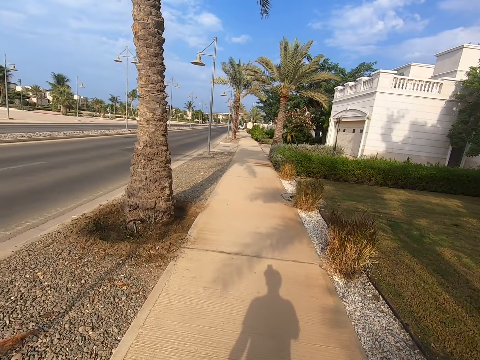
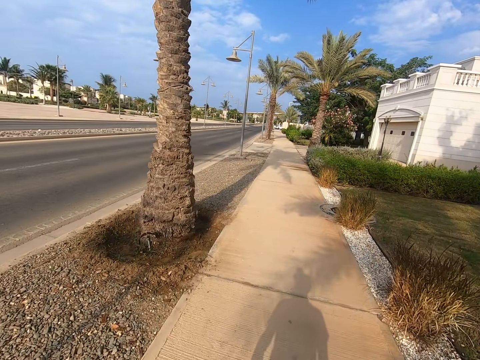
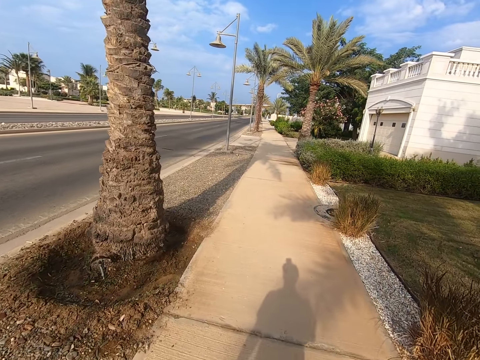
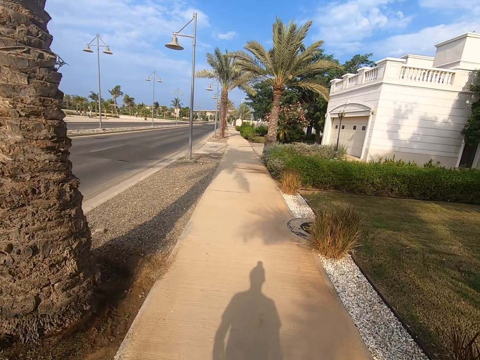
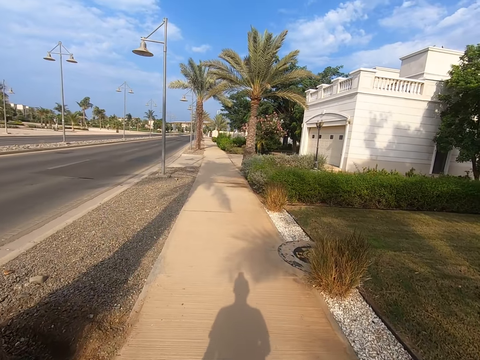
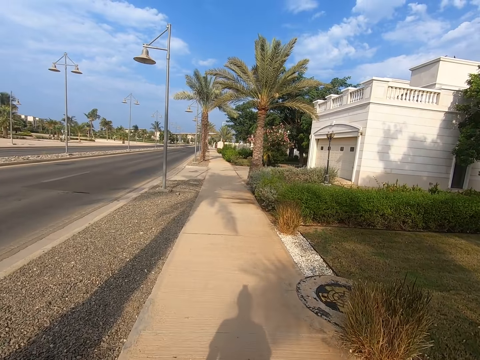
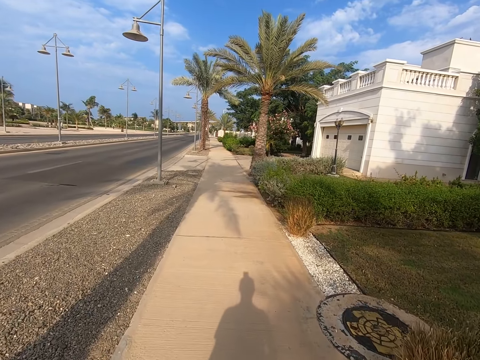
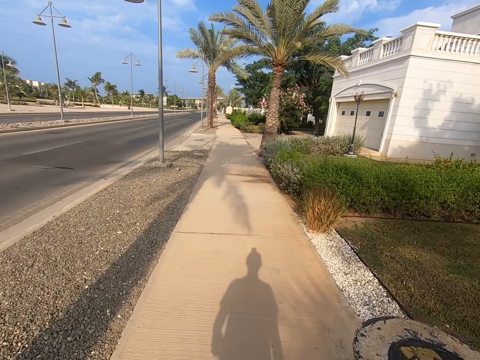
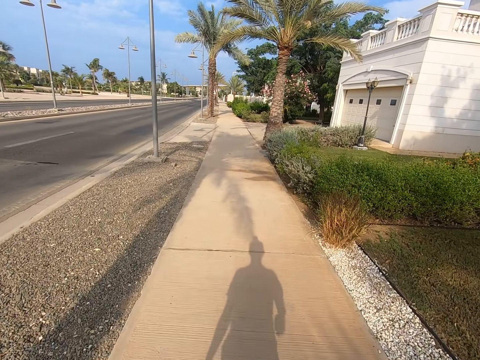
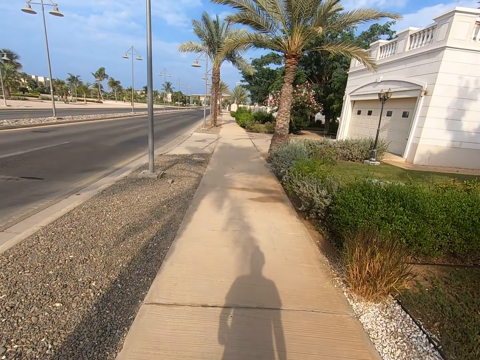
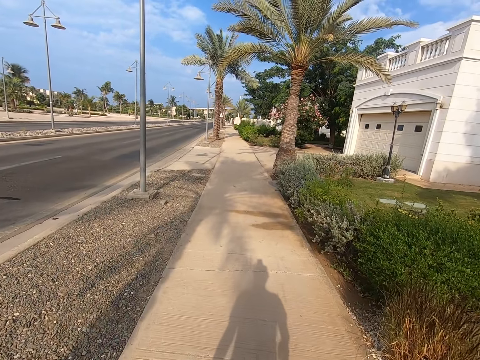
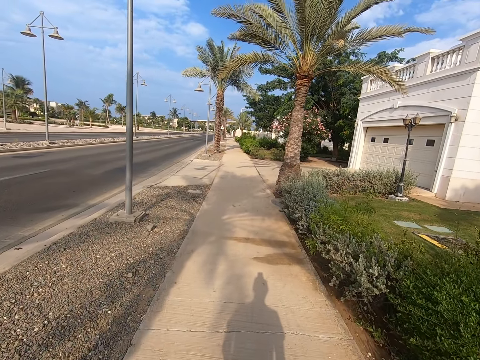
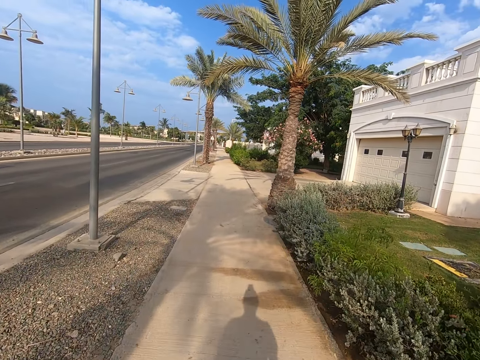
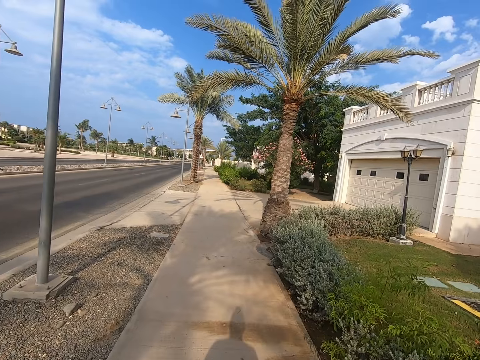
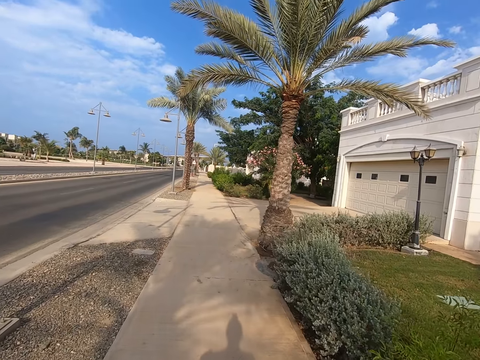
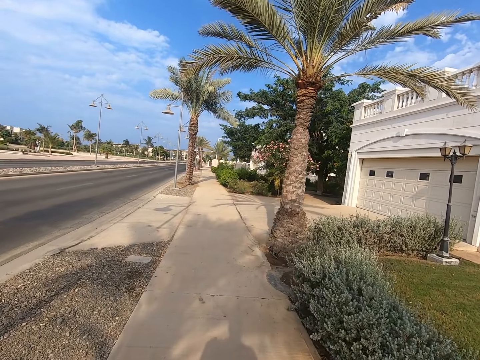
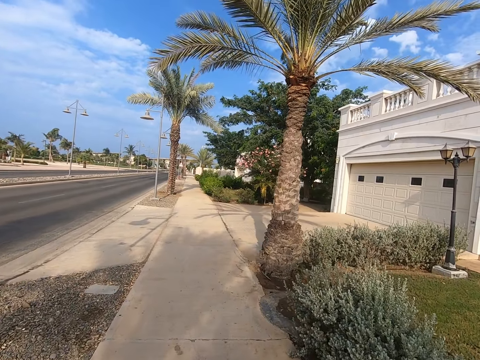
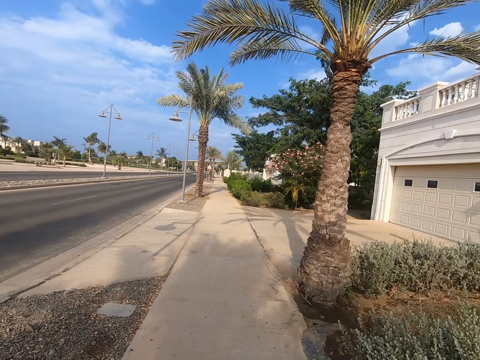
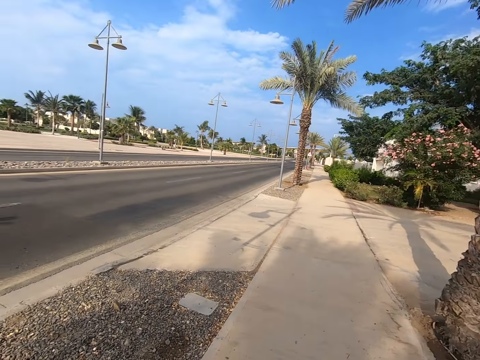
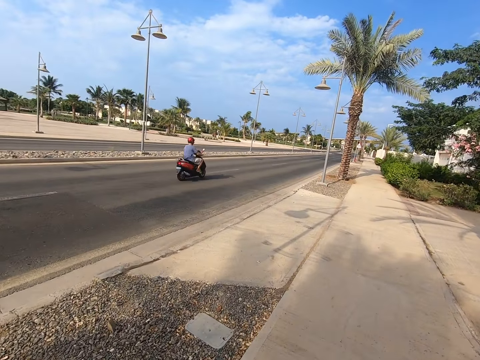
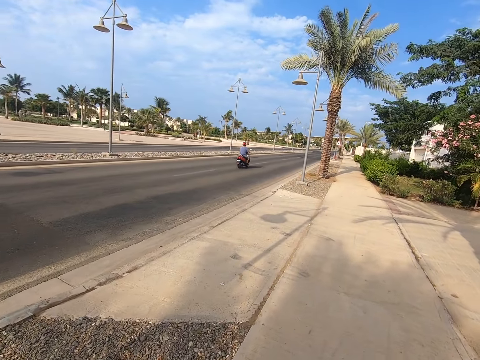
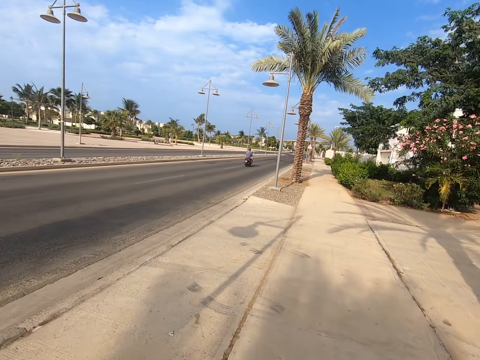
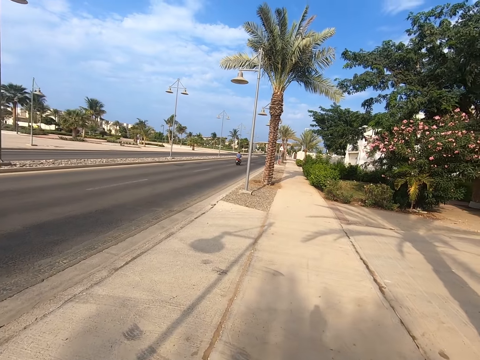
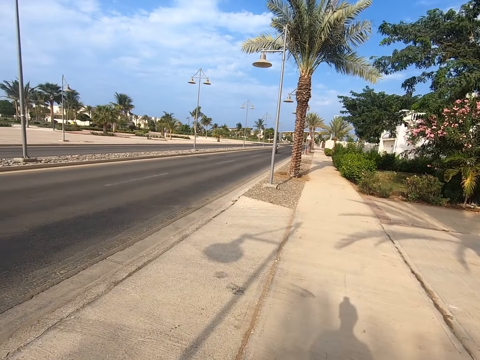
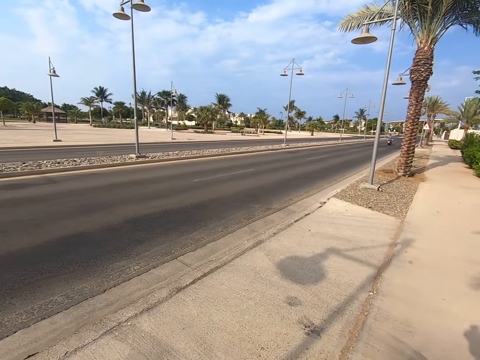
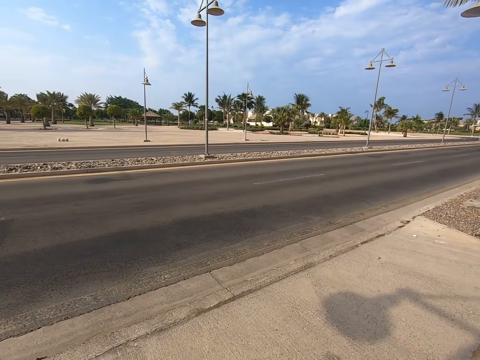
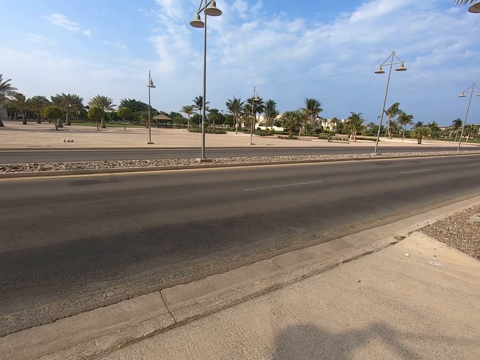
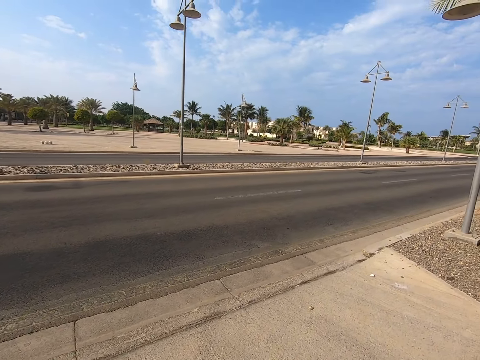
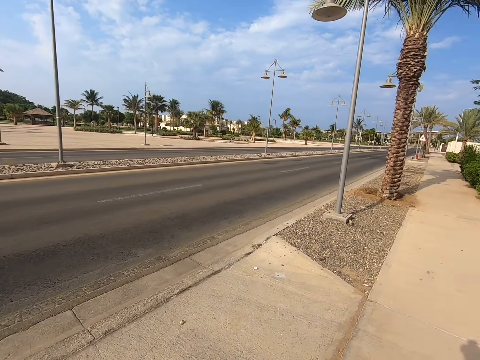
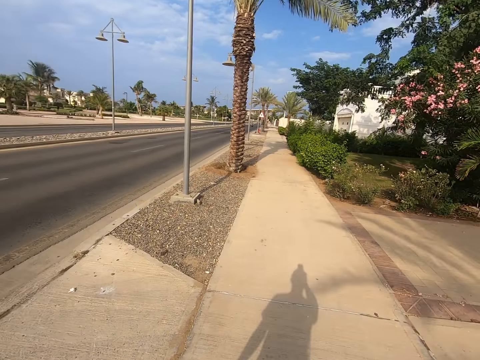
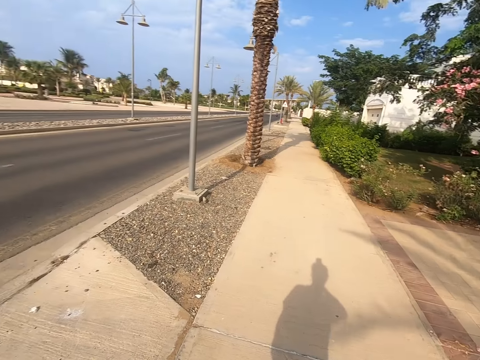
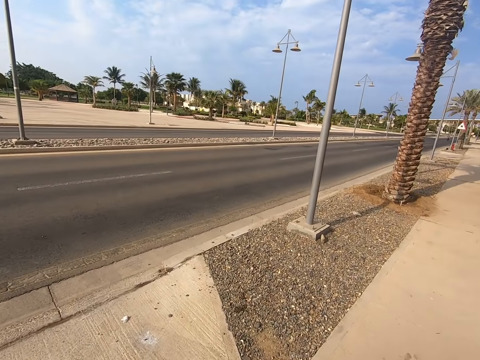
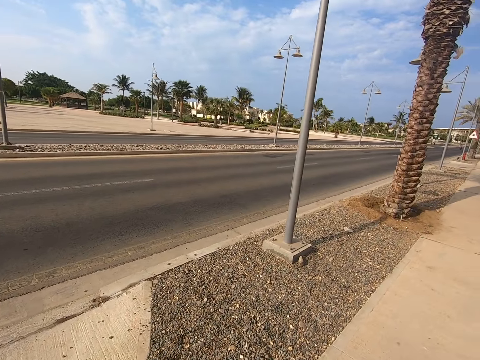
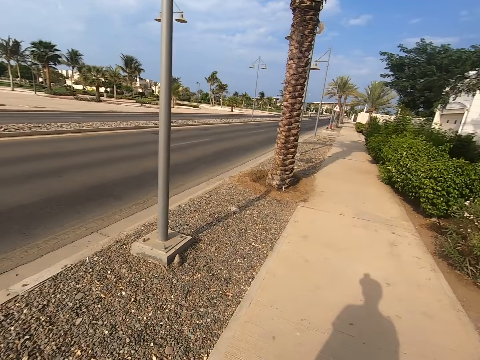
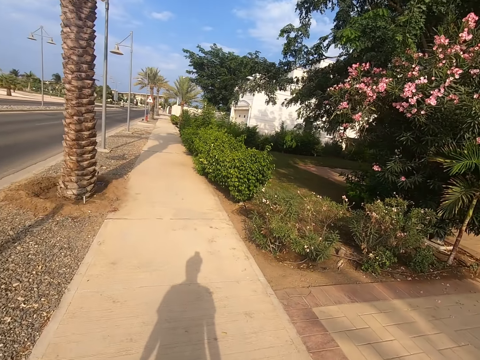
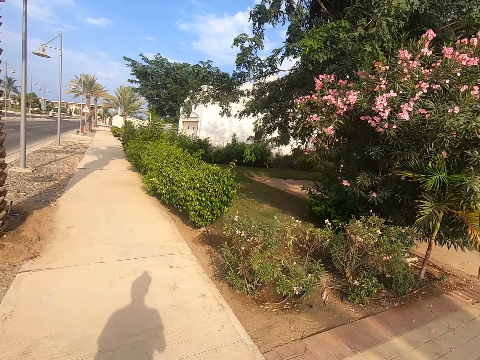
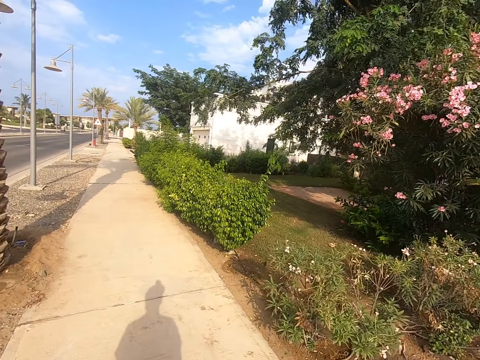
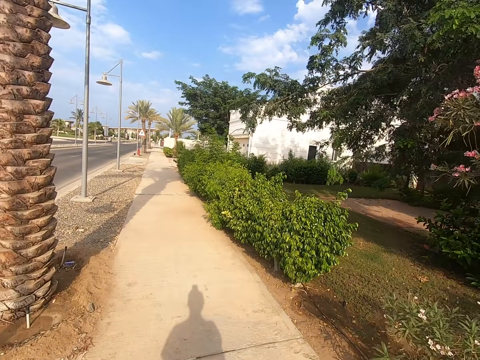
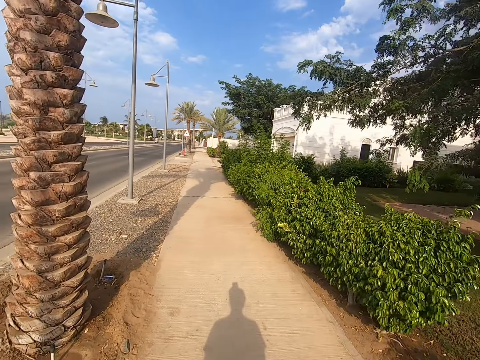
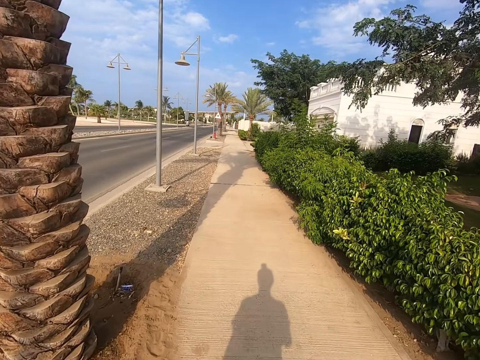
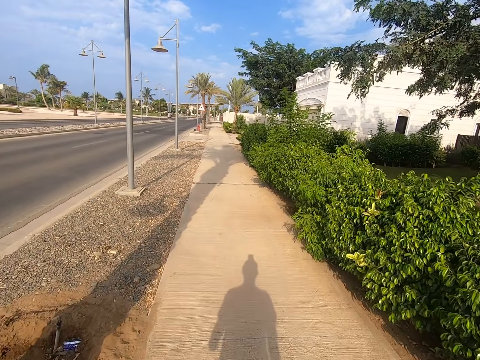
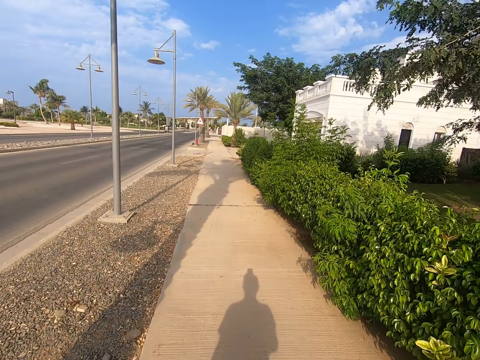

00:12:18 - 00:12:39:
The camera wearer walks around the street. They move the hand. They walk around the street.

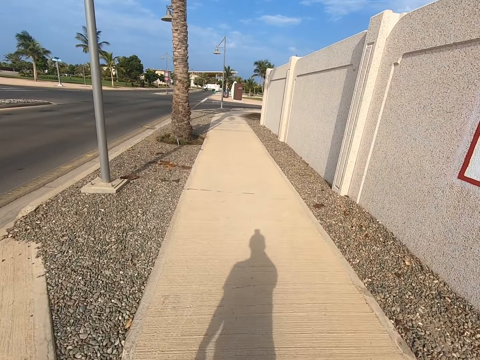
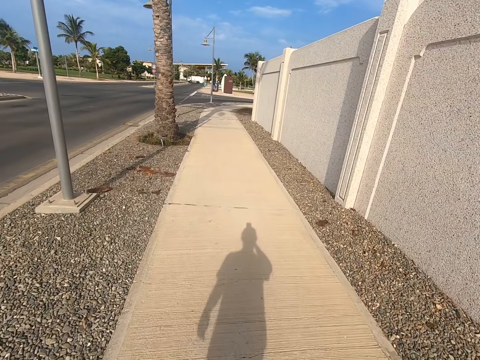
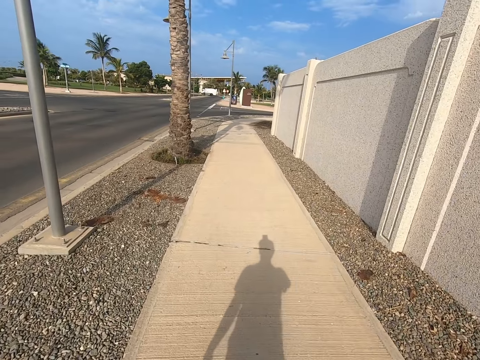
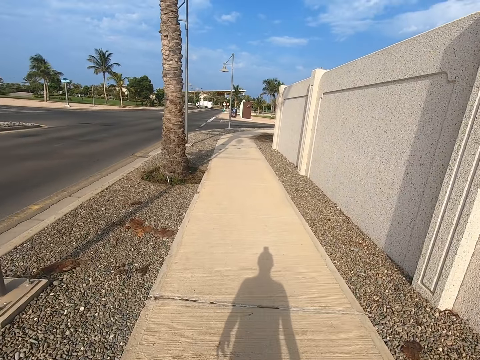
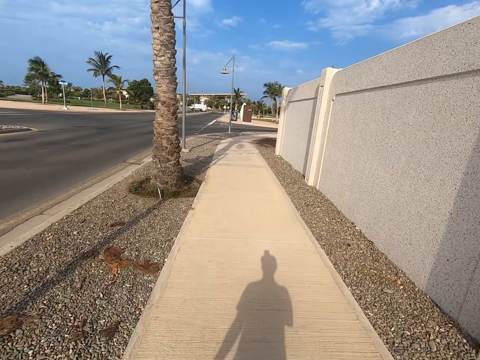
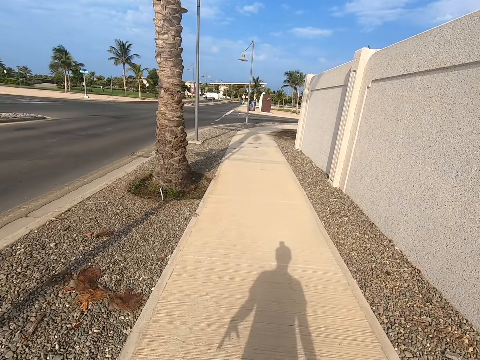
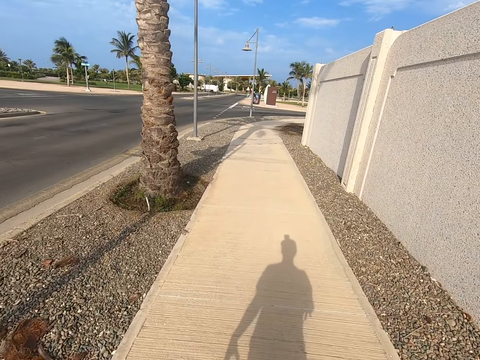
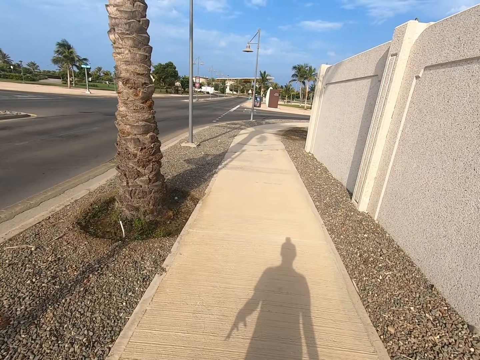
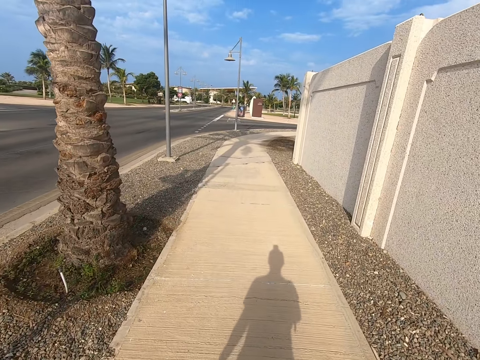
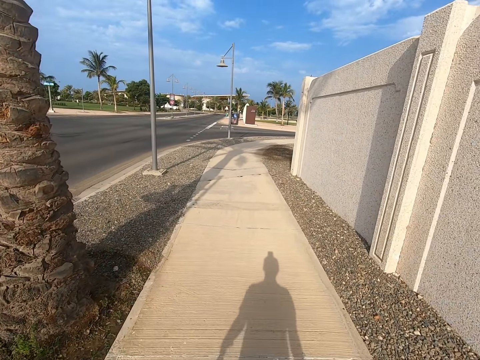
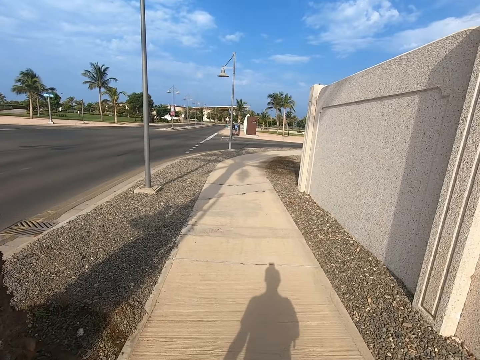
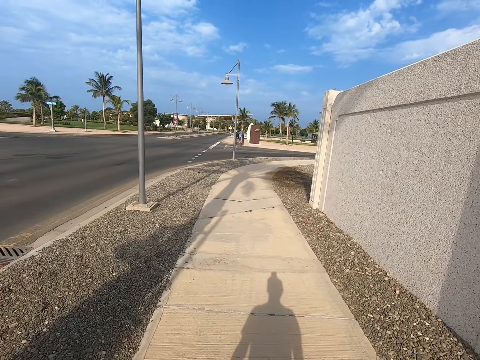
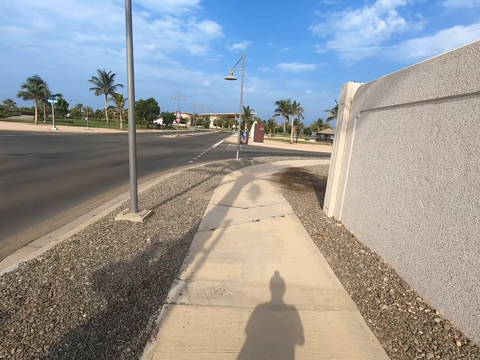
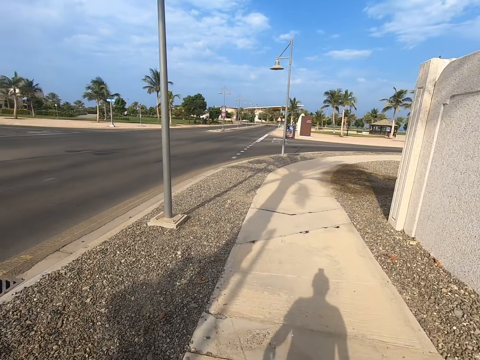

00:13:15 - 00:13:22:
The camera wearer moves the hand. They walk around the street.
